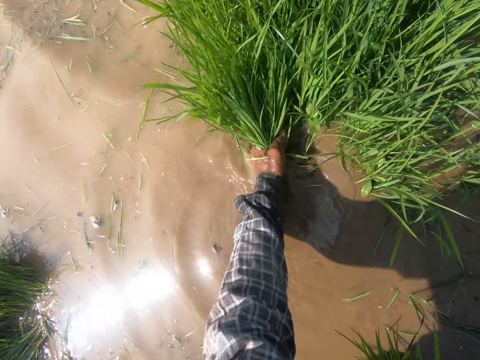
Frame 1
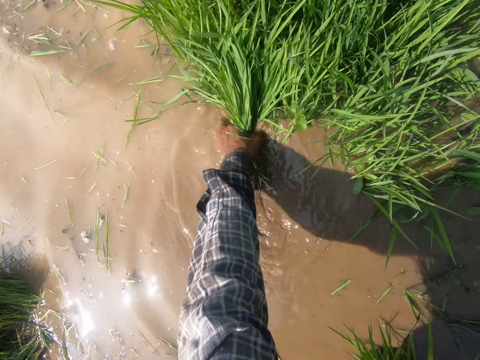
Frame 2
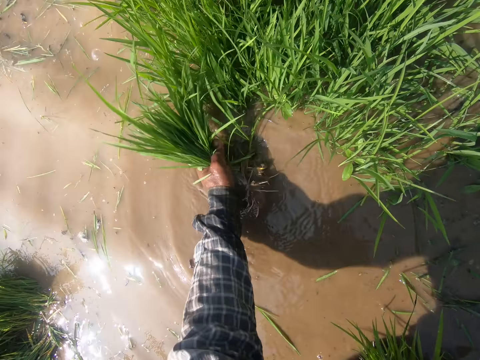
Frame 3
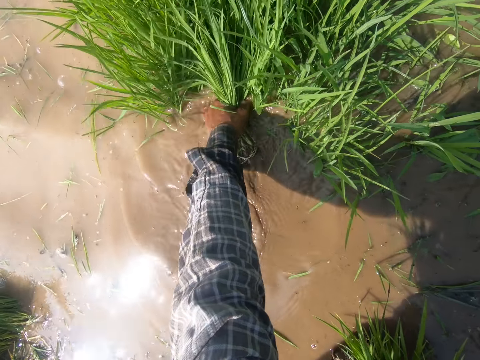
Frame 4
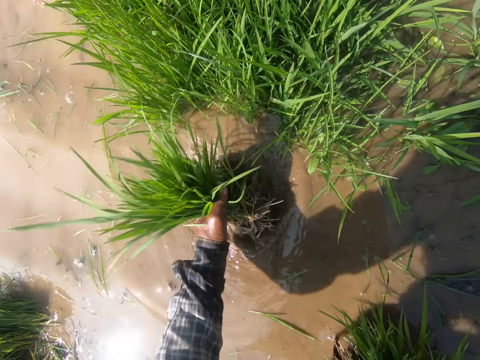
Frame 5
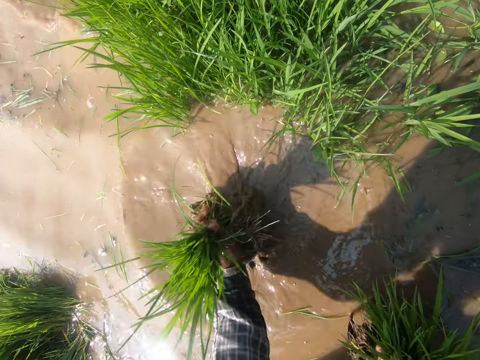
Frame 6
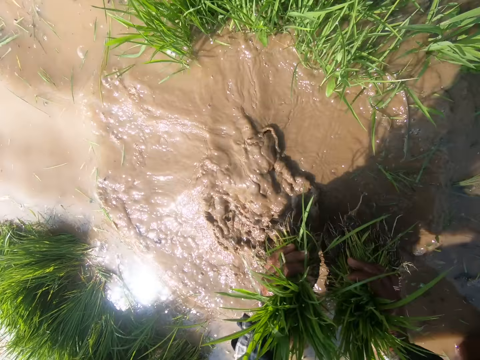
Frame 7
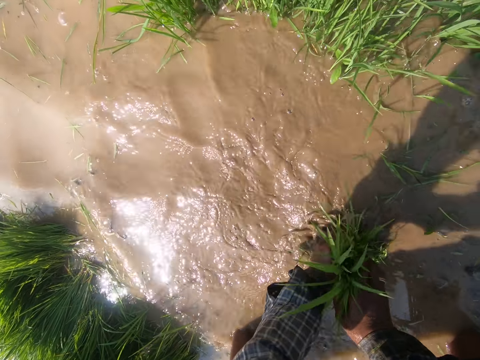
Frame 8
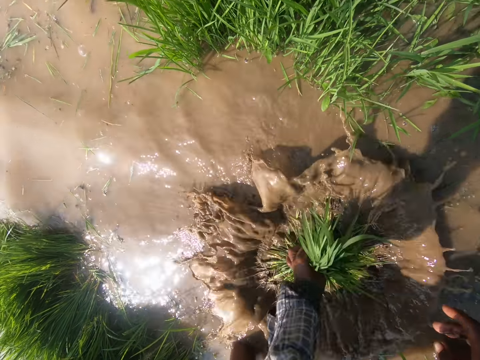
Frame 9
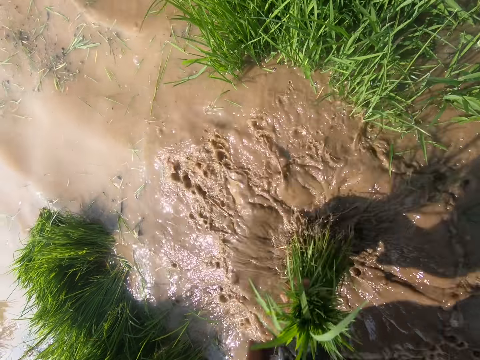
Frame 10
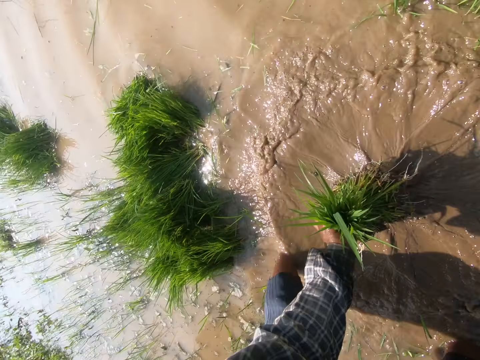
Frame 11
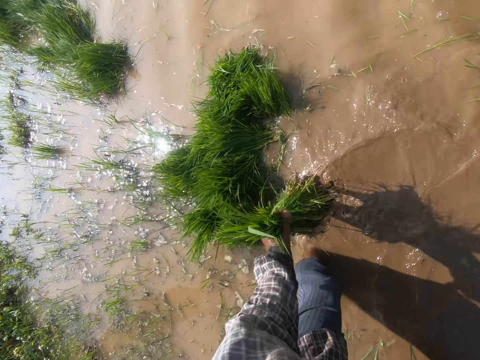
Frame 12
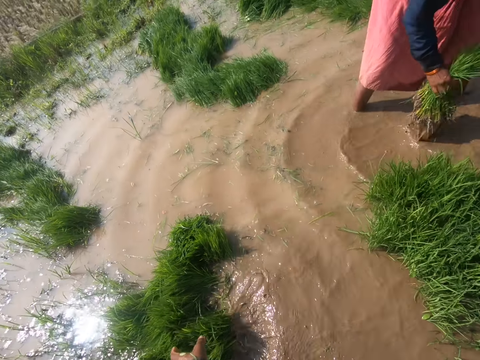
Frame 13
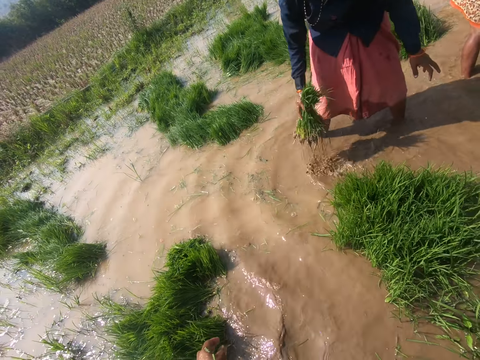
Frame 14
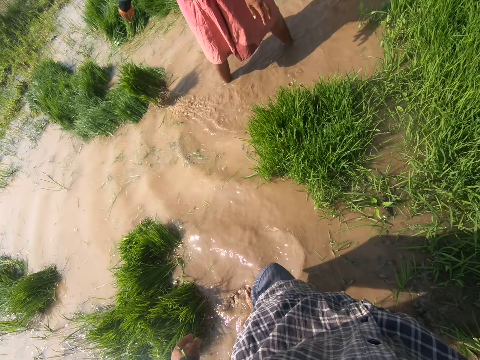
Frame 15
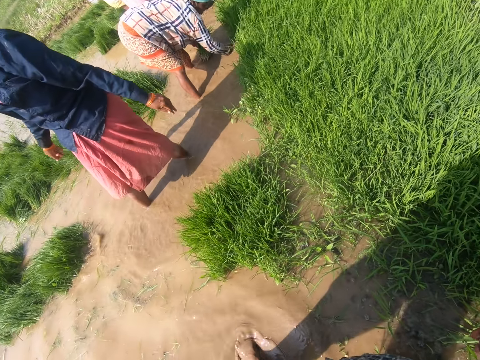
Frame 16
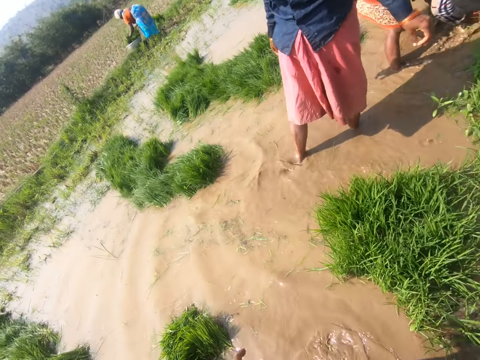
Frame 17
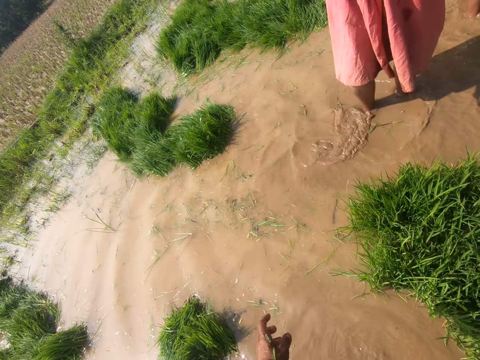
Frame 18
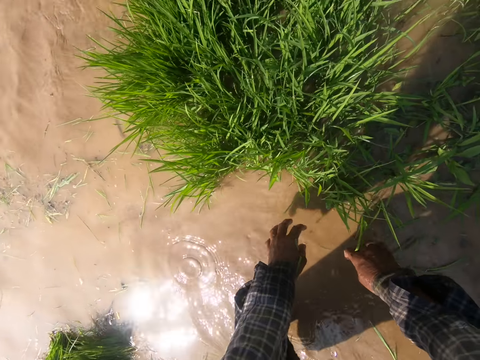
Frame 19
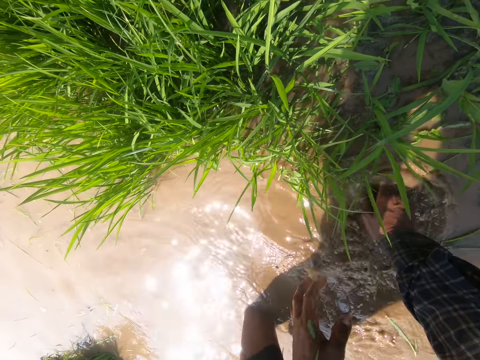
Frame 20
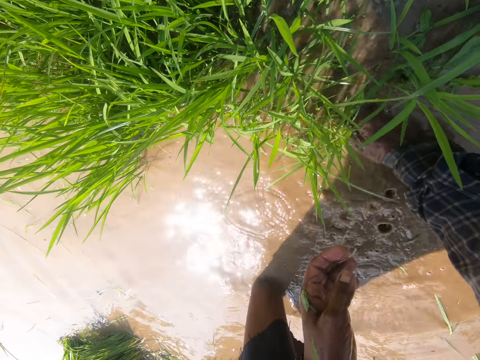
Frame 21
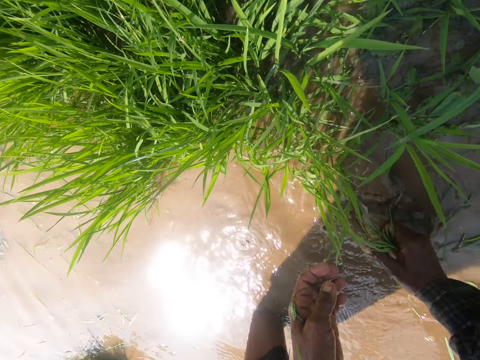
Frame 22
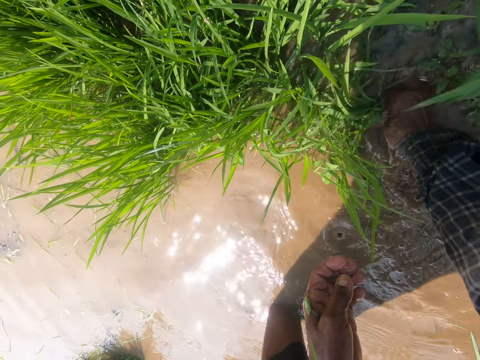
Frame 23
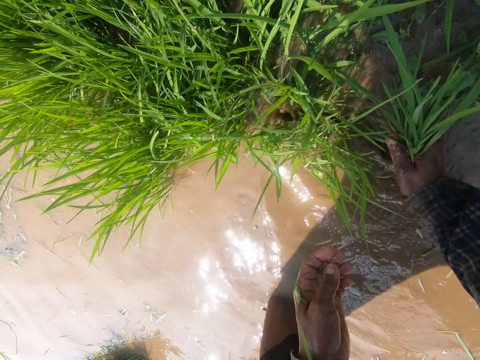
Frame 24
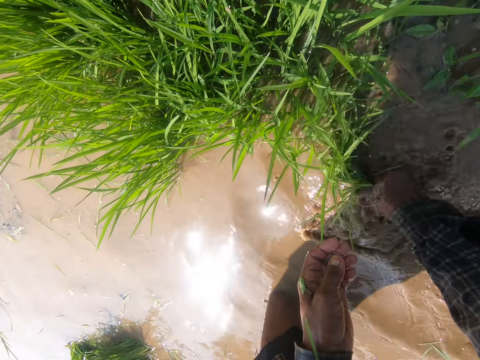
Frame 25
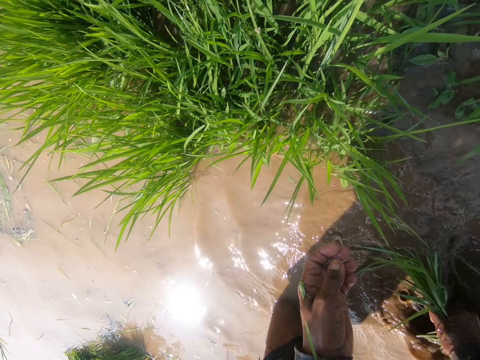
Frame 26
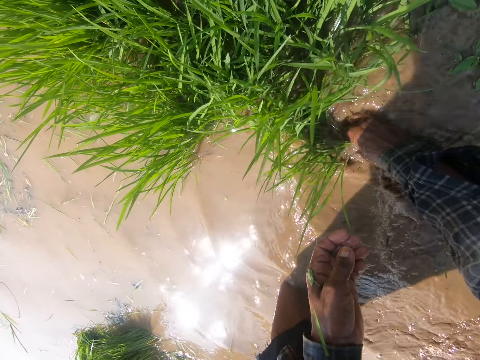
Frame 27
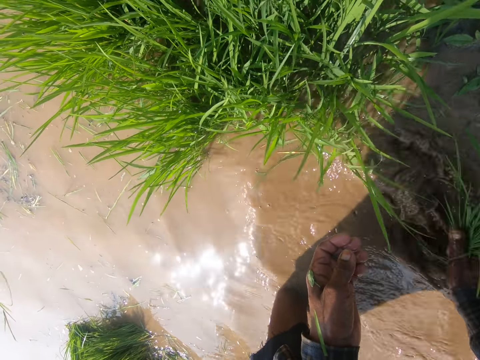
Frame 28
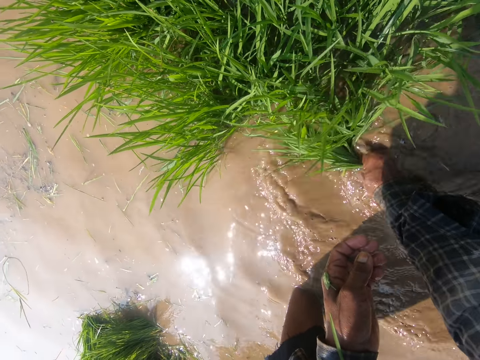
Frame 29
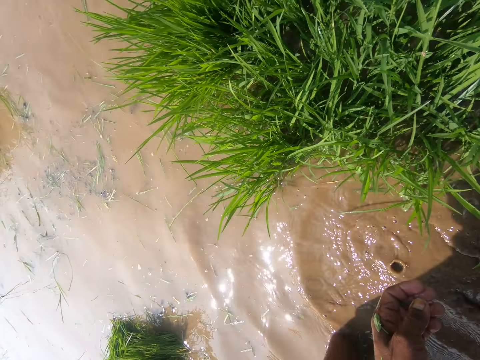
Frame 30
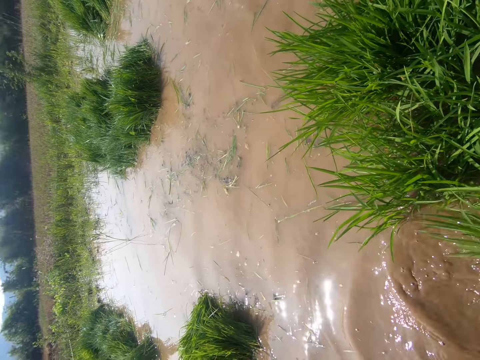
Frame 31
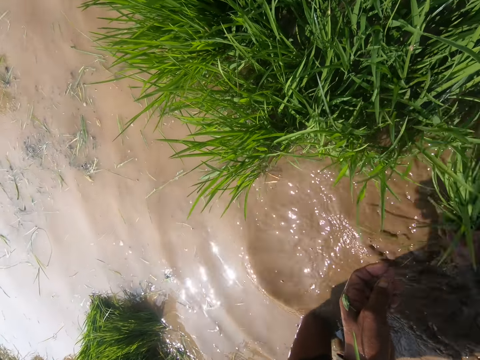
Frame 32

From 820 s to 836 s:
The camera wearer washes grasses with water. She moves weed in the water. She stands up. She throws the aquatic grass aside. She stares at the water. She walks around the swampy ground. She bends towards the grass. She dips her hands in the water. She plucks the aquatic grass from the water with her right hand.

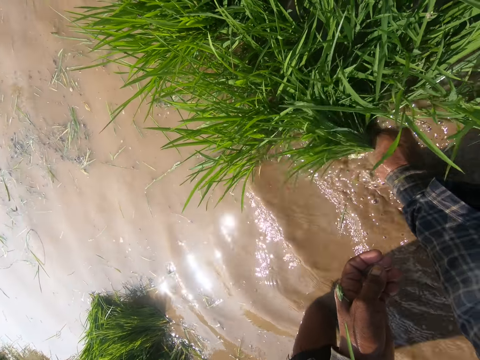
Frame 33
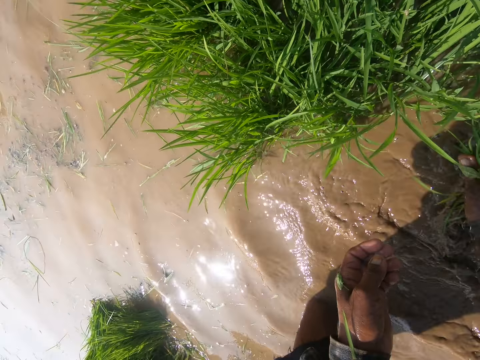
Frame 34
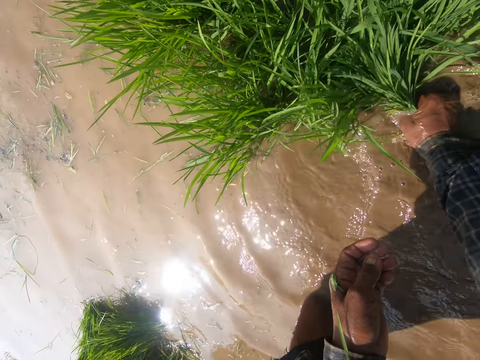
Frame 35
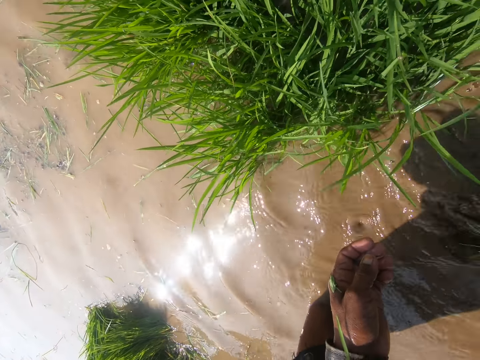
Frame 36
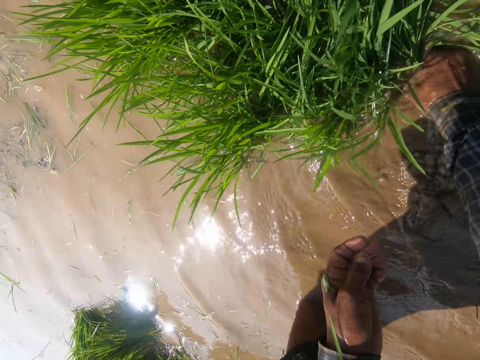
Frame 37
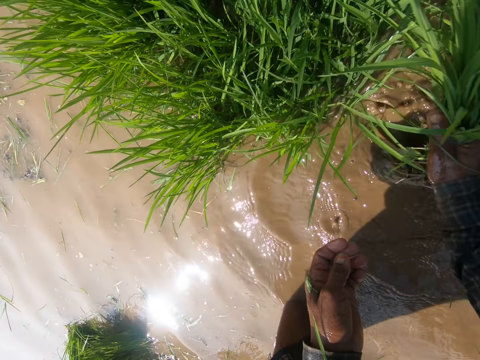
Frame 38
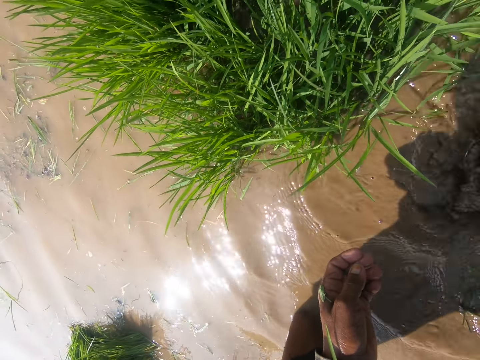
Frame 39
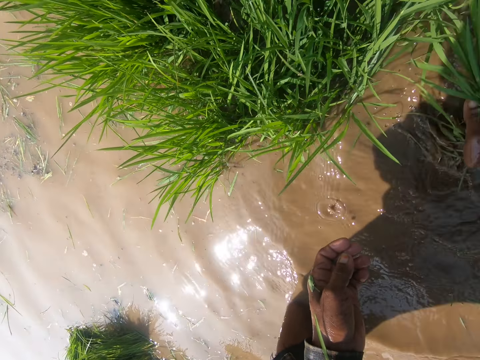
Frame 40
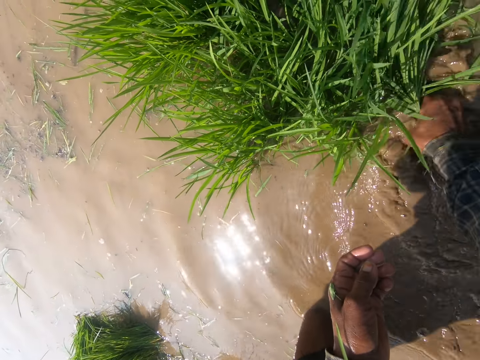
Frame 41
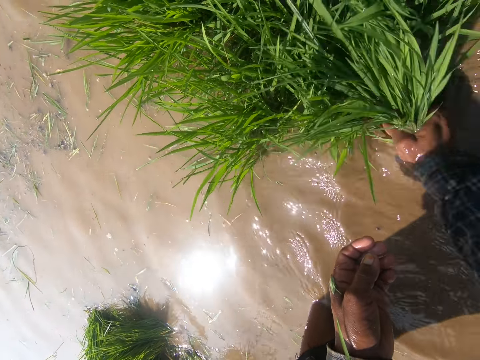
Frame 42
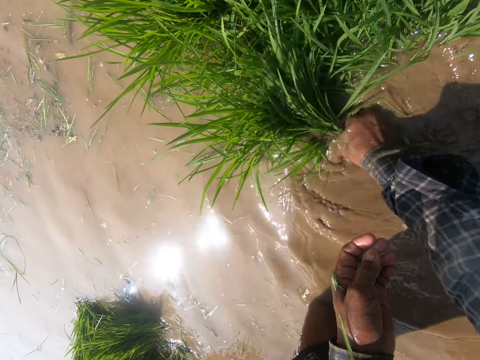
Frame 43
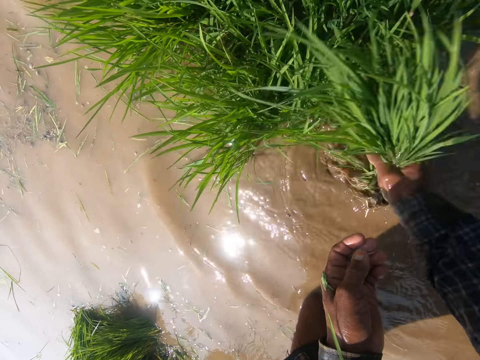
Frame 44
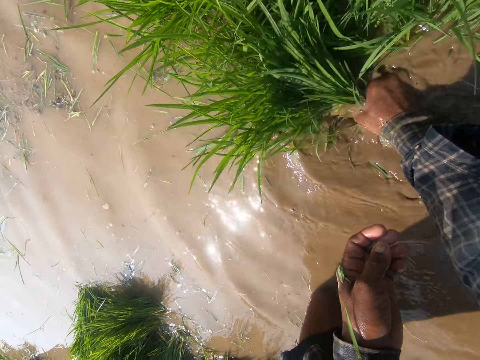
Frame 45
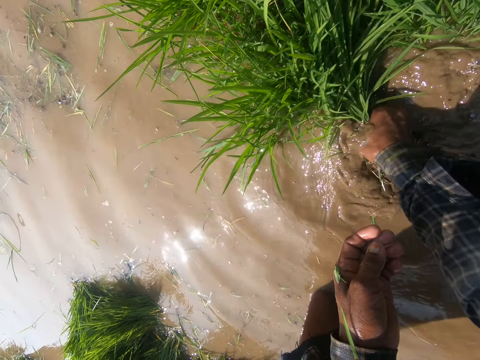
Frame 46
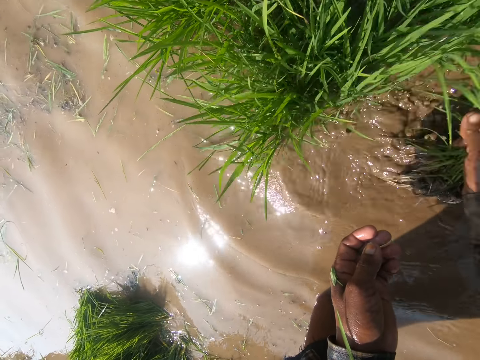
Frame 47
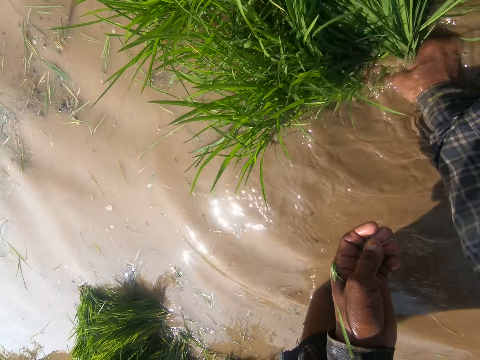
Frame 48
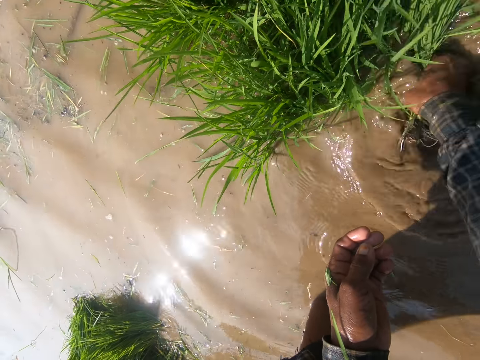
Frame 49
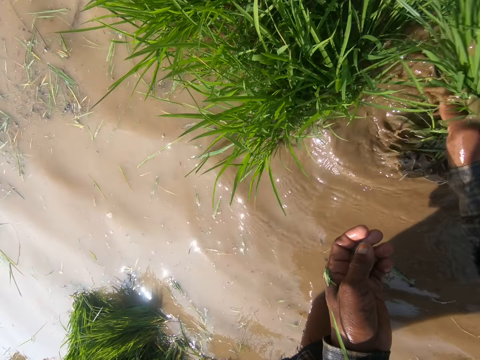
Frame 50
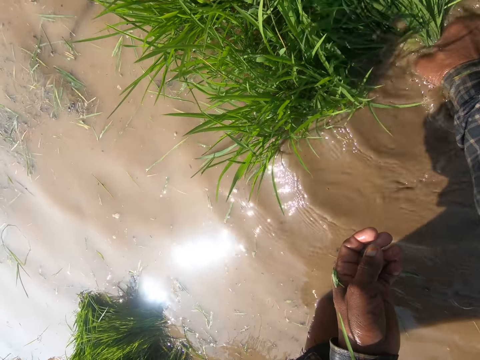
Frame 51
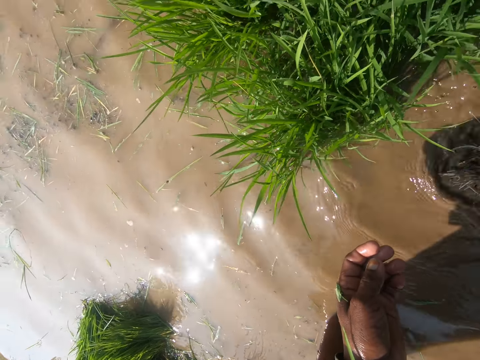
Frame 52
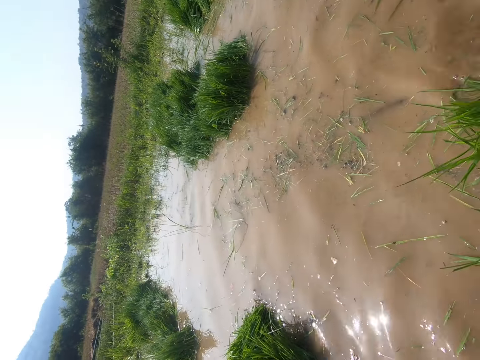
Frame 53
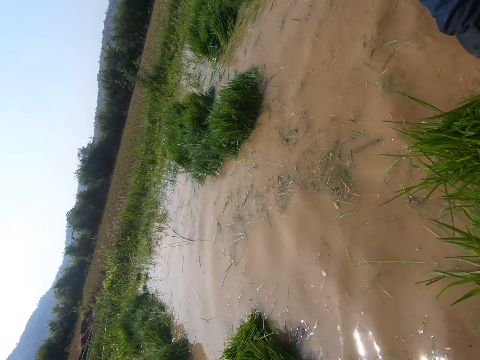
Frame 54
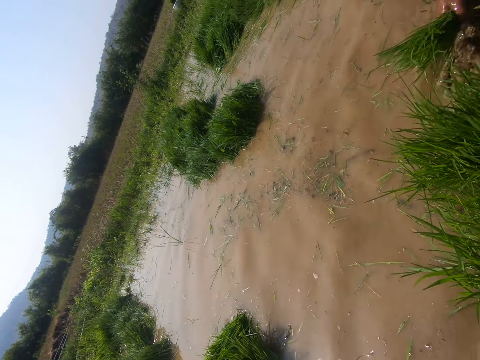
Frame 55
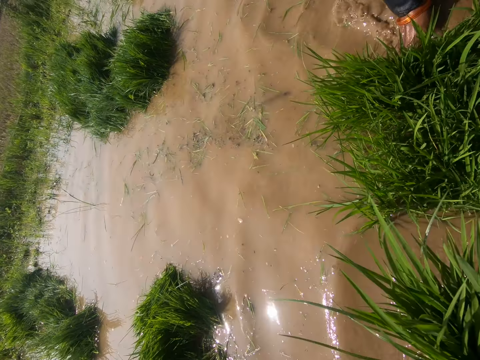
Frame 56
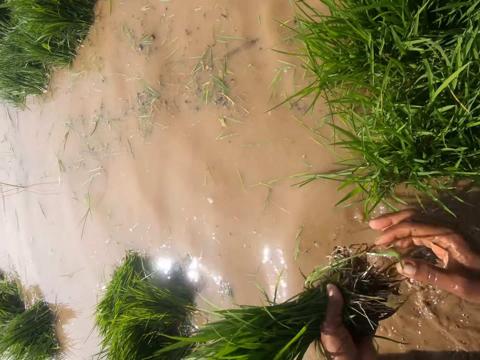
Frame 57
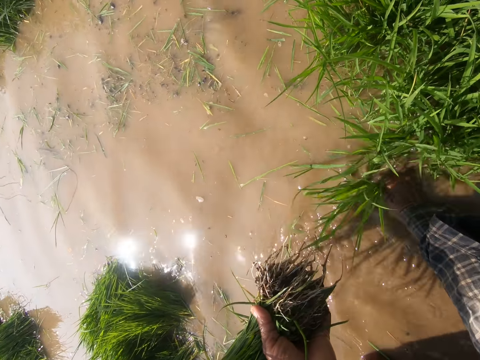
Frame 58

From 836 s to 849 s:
The camera wearer stares at the compound. She looks around the fields. She transfers the grass in her right hand to her left hand. She plucks grass from the water with her right hand.
